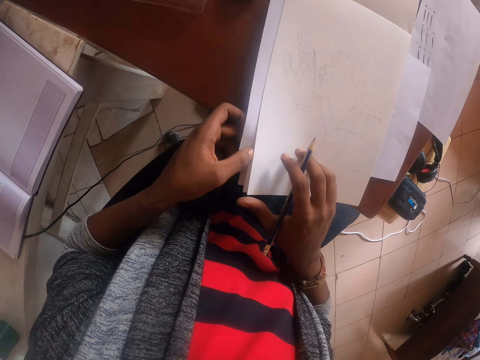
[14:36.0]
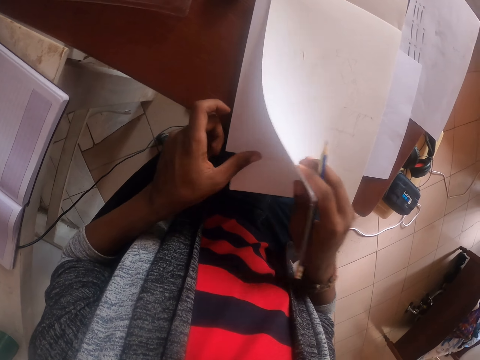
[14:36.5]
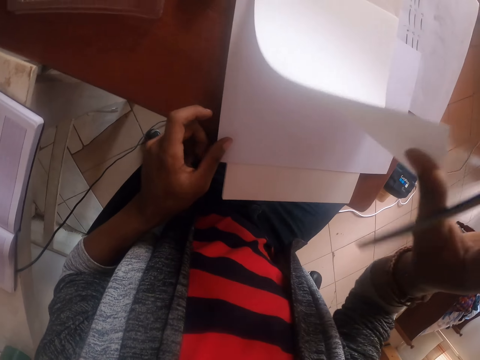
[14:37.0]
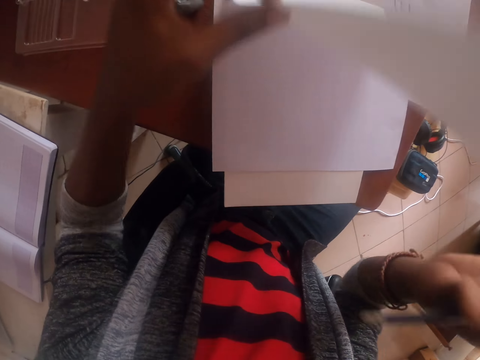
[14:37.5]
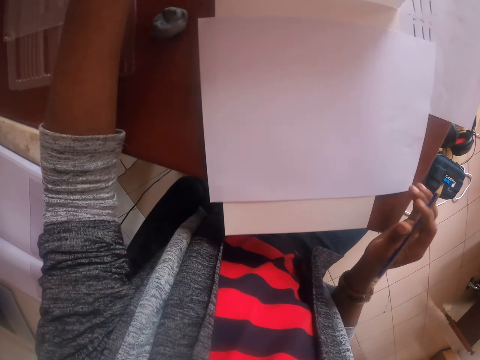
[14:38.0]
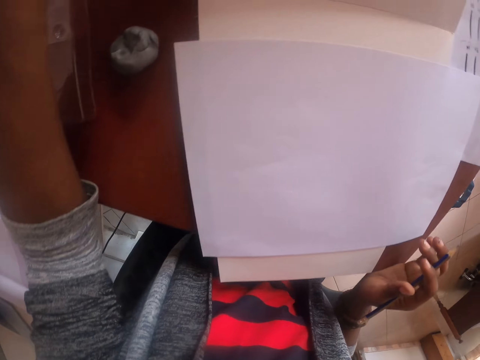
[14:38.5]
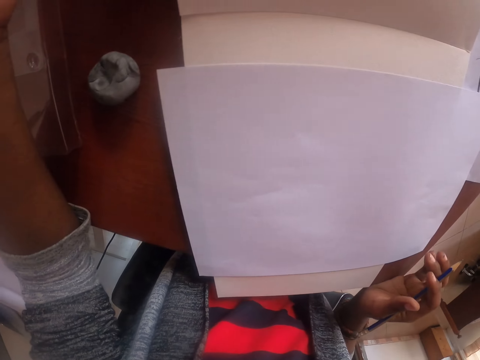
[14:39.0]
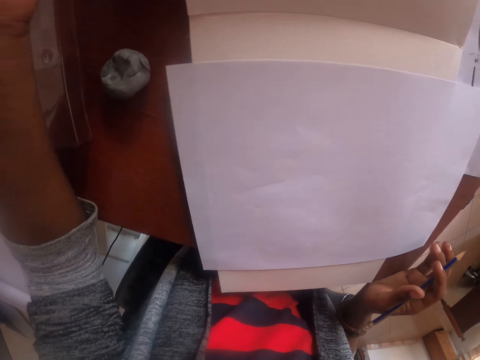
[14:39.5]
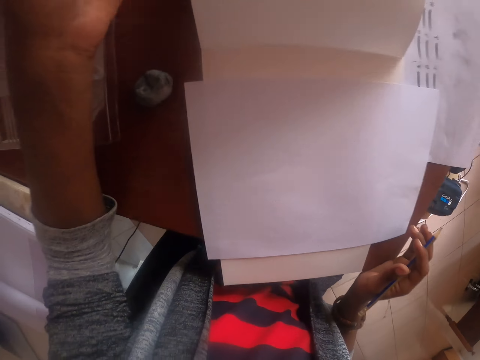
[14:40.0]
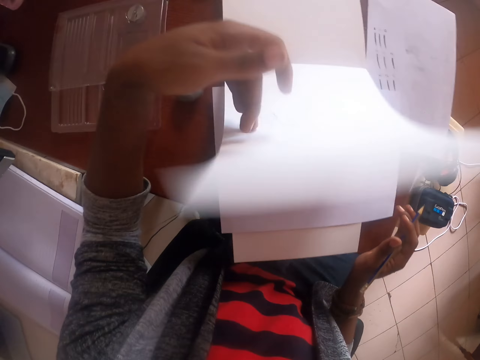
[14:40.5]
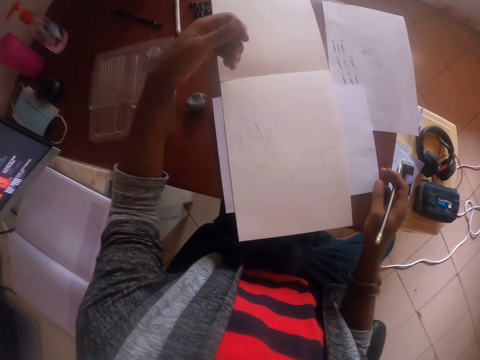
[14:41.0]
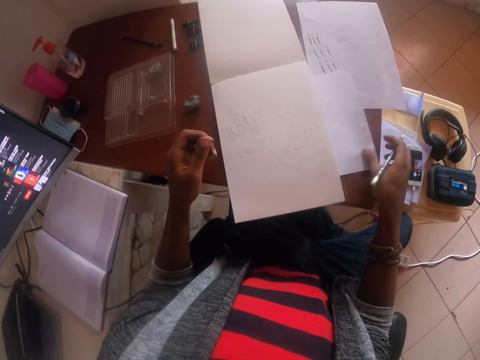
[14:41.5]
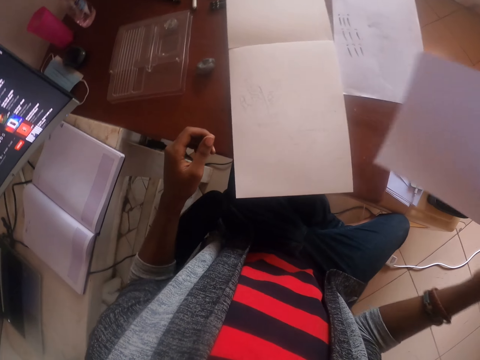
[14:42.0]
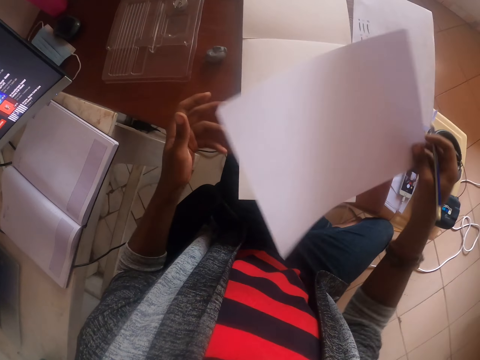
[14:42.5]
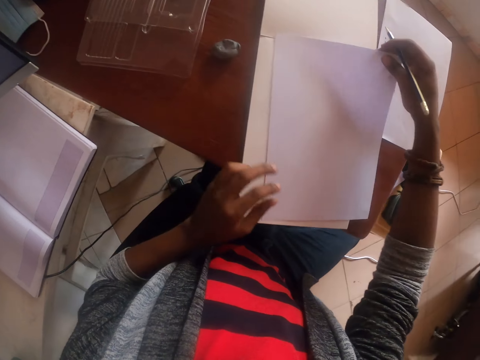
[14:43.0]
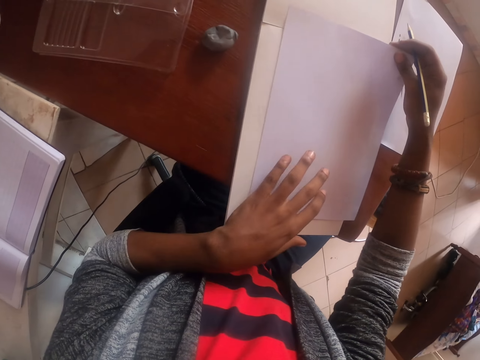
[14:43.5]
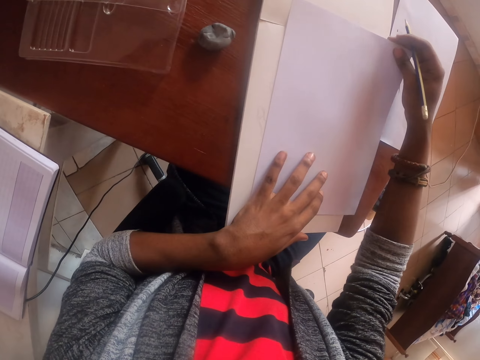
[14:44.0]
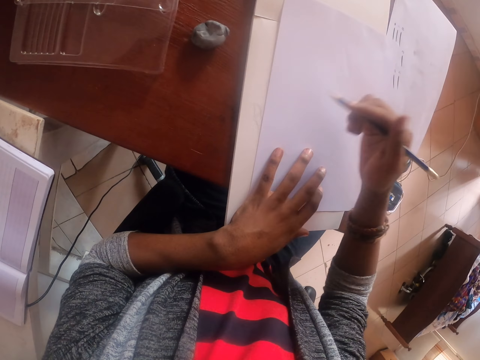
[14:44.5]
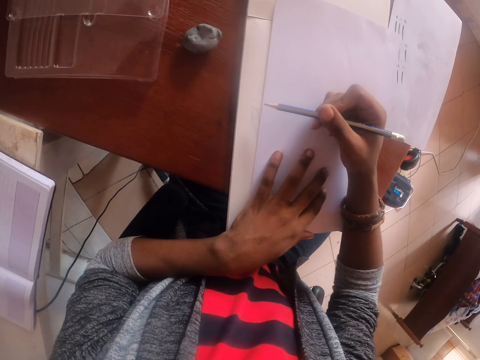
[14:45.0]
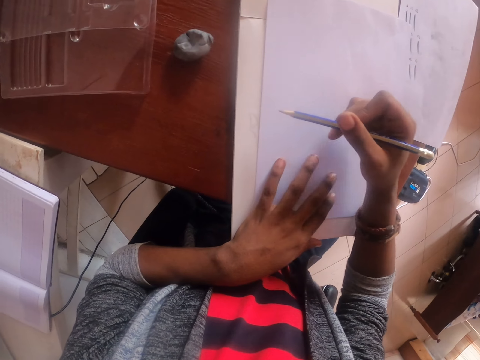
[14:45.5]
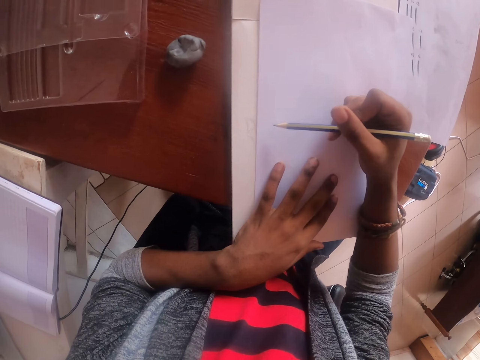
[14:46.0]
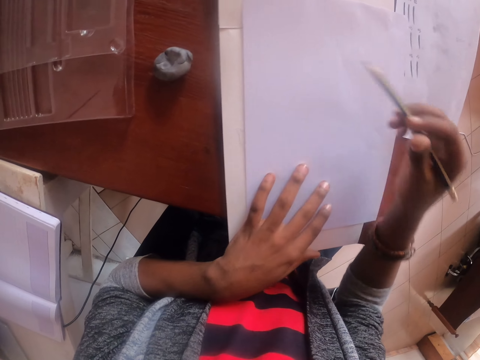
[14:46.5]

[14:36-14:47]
The camera wearer lifts the book page, holds the book page and turns the book page. They look at the paper. They turn the book page. They pick up the paper. They hold the paper. They put the paper on the book. They put the left hand on the paper. They put the right hand on the paper.

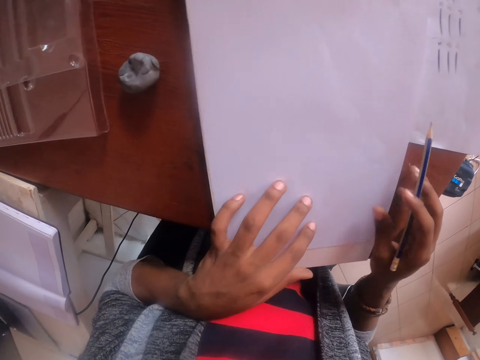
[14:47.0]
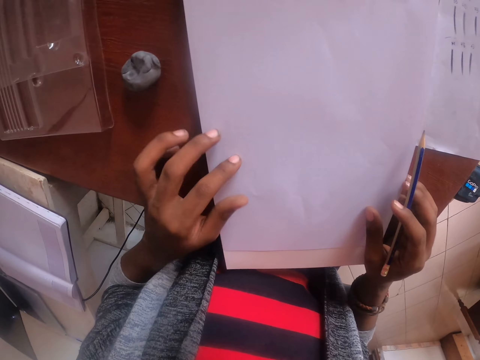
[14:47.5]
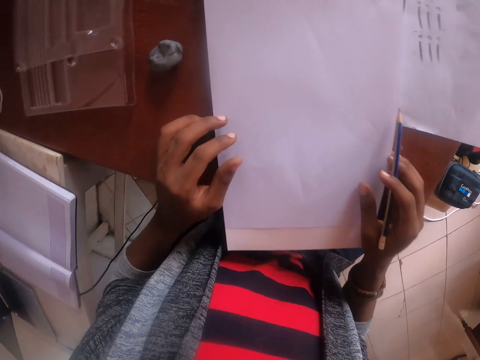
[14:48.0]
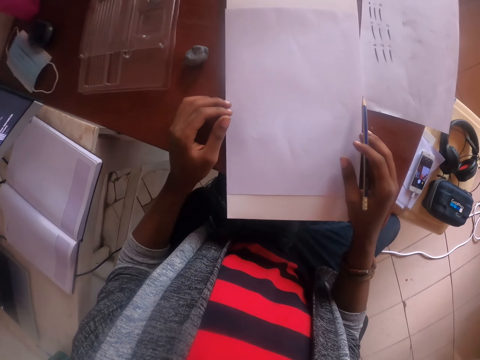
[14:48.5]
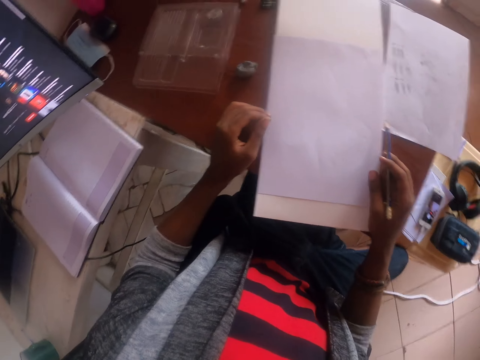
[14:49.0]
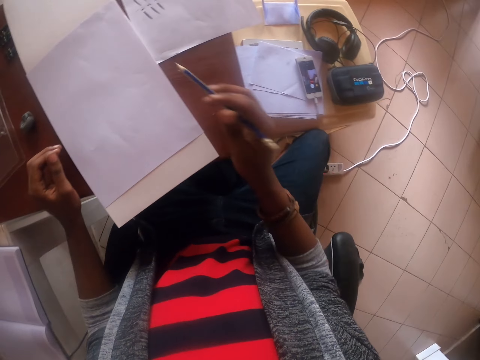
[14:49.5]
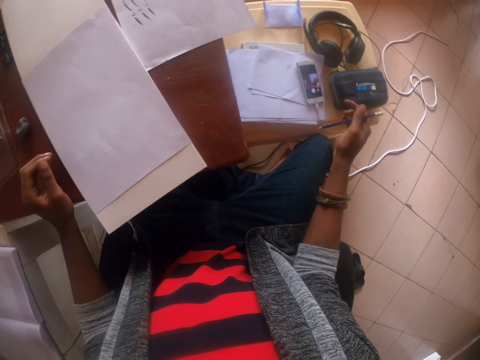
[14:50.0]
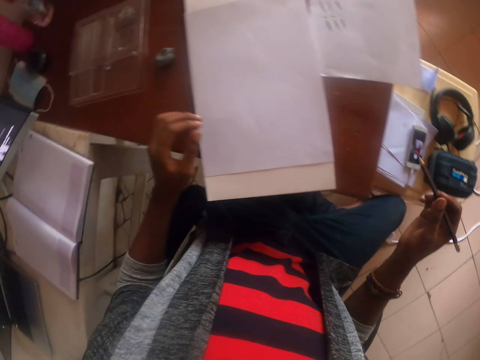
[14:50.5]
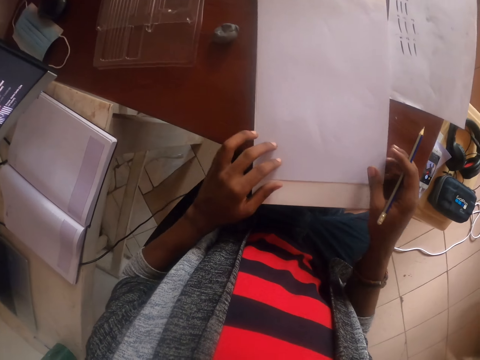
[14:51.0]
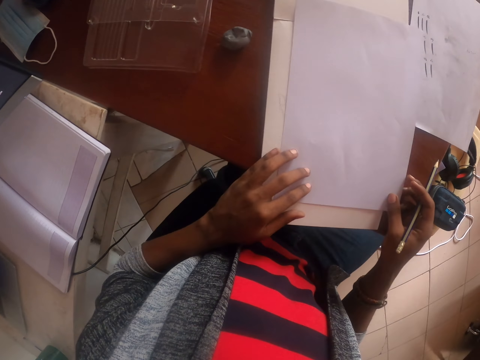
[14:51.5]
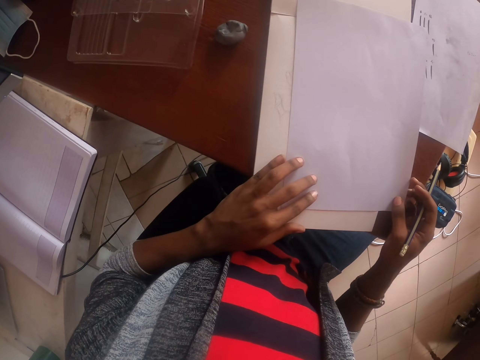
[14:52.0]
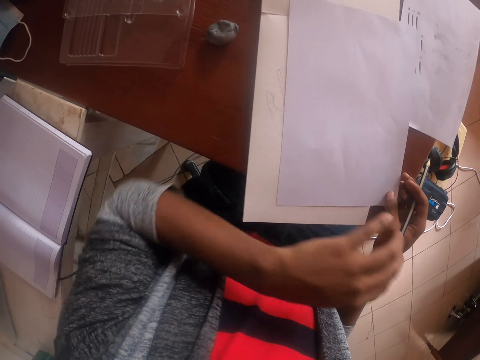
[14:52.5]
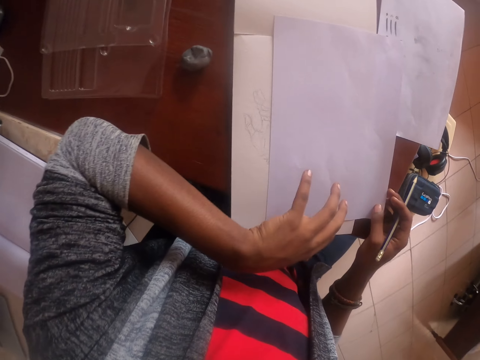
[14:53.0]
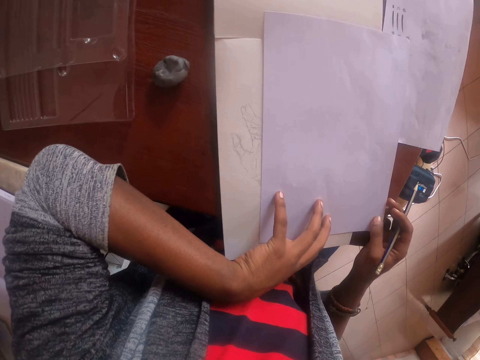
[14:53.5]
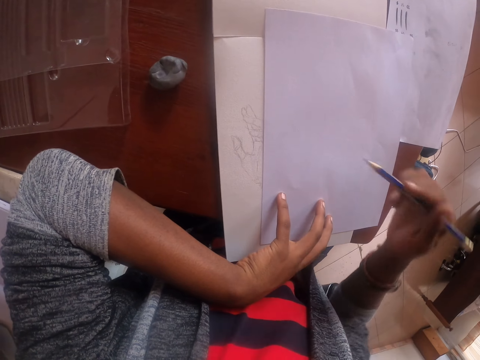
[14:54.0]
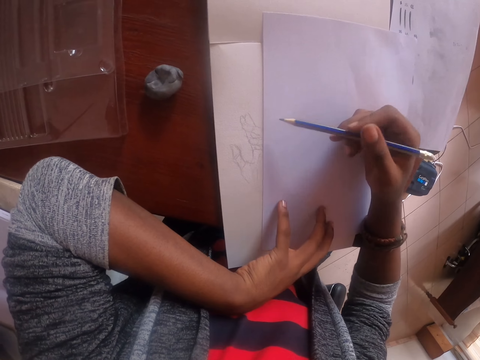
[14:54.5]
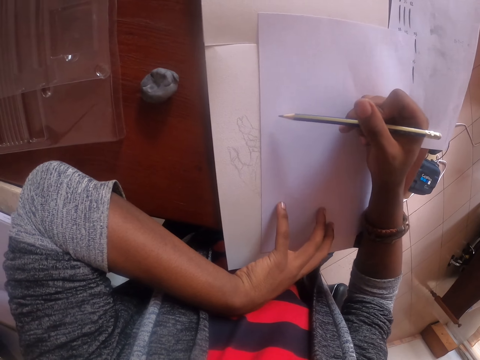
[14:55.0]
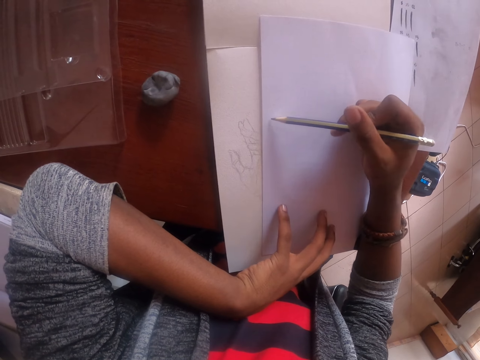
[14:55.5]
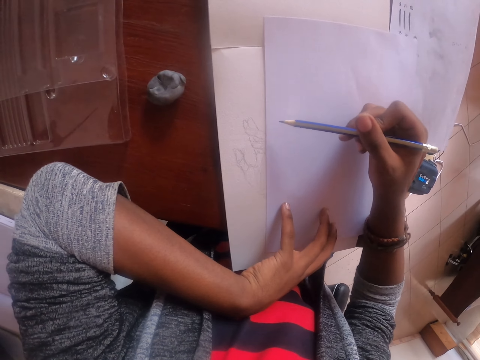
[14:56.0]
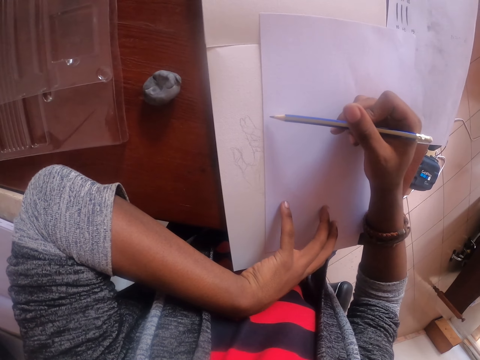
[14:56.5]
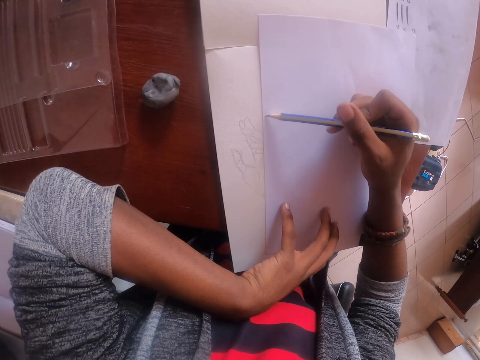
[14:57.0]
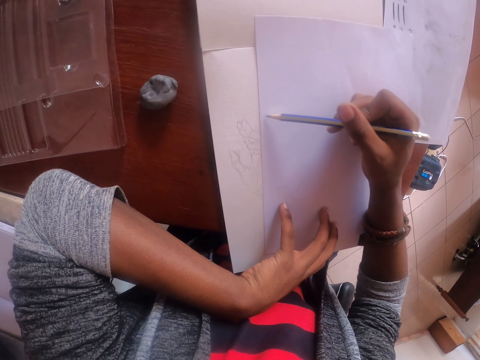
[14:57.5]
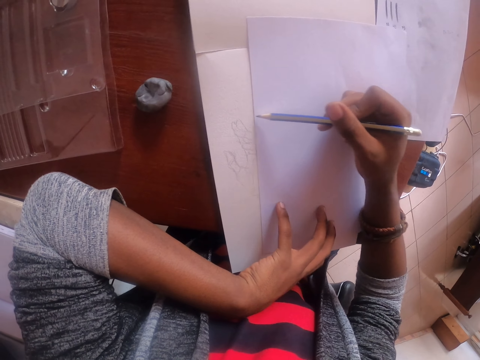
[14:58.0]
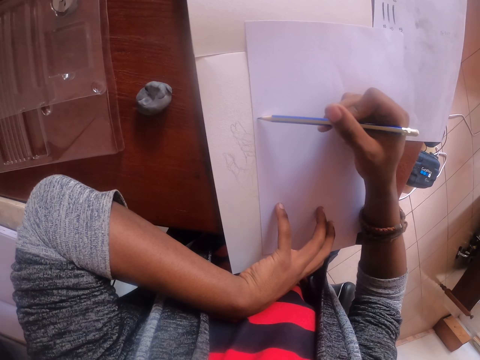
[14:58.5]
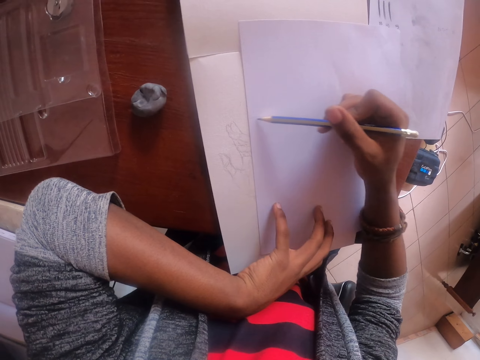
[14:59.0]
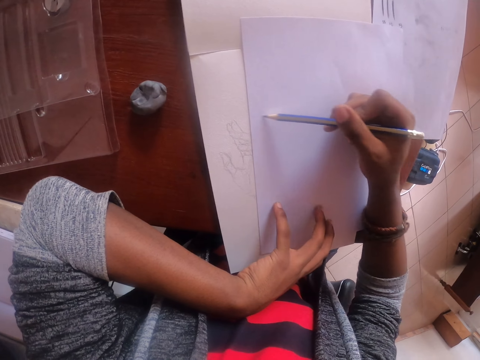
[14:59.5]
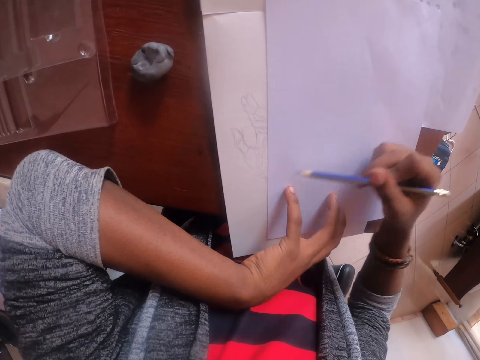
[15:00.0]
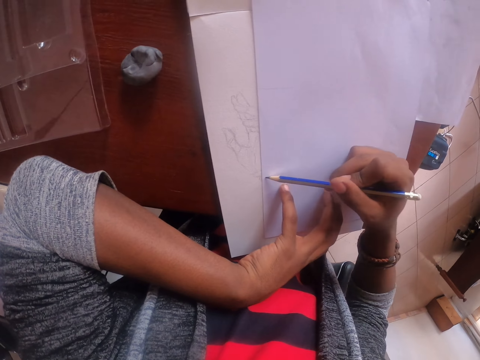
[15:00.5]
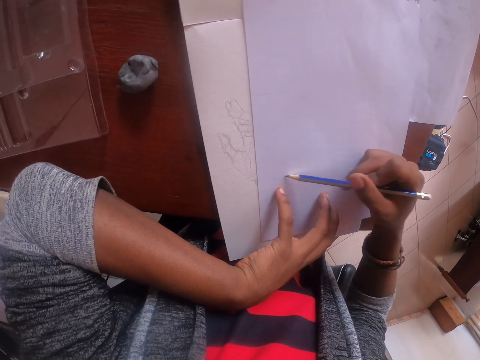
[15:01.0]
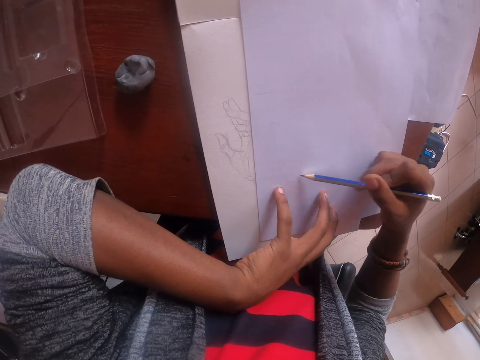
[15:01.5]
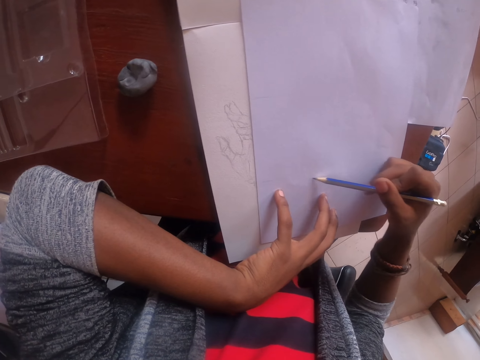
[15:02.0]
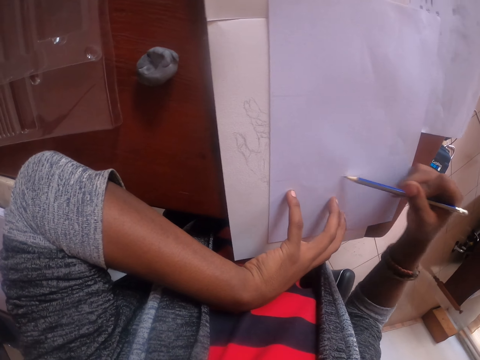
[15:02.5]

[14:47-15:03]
The camera wearer holds the paper. They put the right hand on the table. They move the left hand. They lower the right hand. They move the paper. They put the left hand on the table. They put the right hand on the paper. They draw on the paper.
